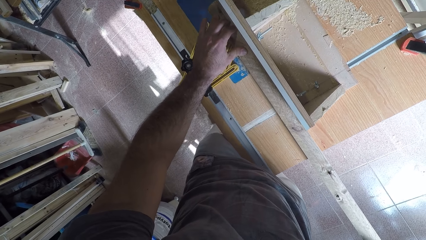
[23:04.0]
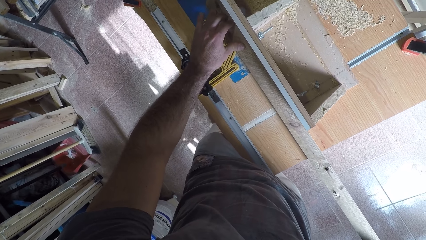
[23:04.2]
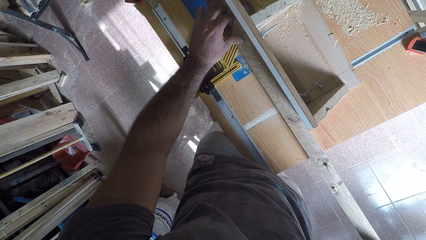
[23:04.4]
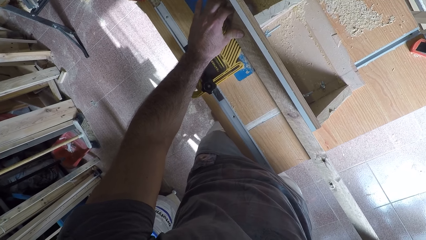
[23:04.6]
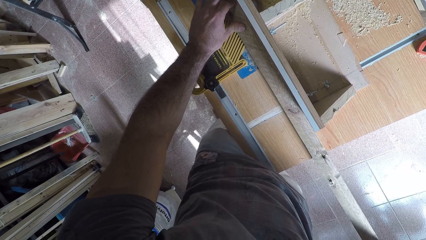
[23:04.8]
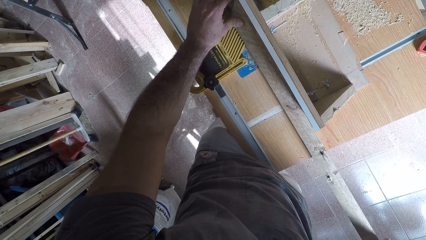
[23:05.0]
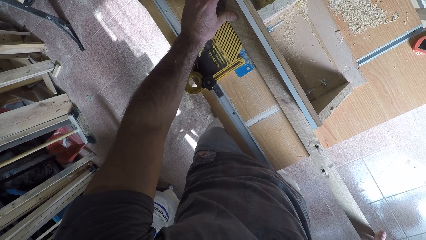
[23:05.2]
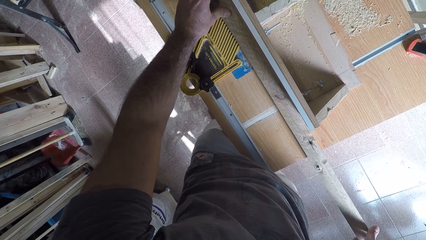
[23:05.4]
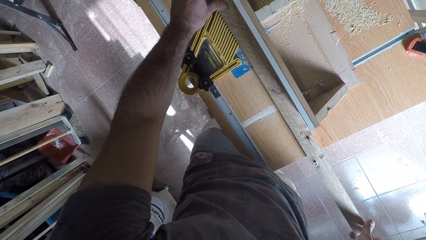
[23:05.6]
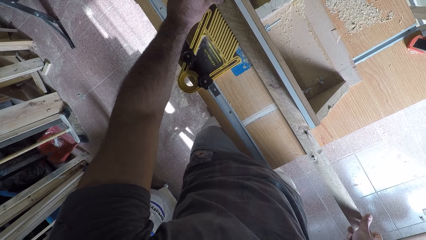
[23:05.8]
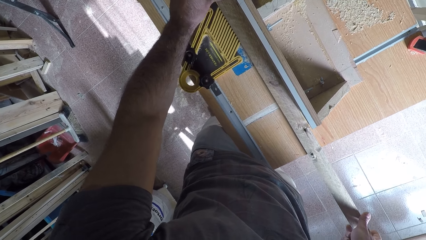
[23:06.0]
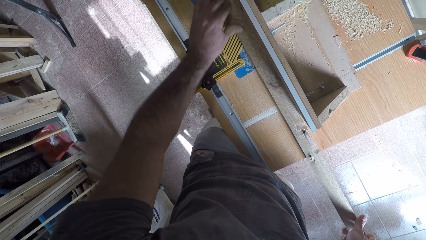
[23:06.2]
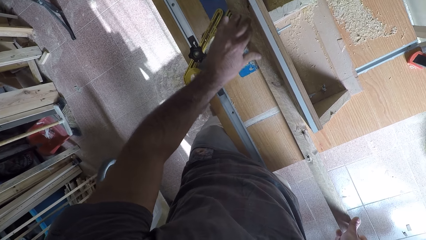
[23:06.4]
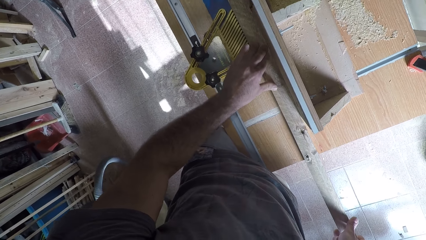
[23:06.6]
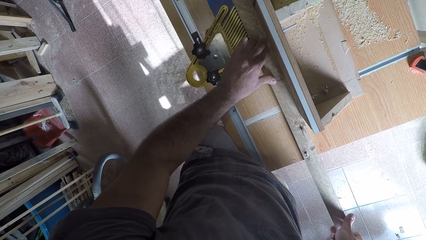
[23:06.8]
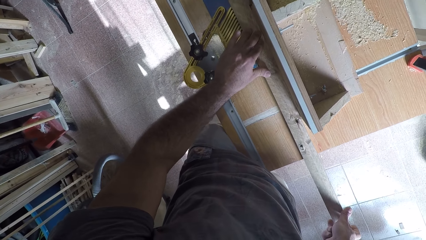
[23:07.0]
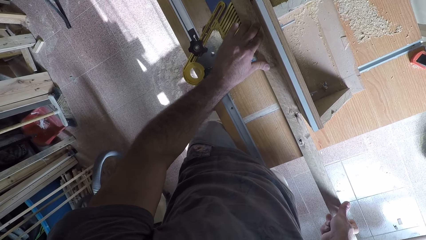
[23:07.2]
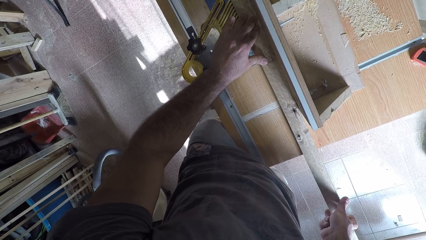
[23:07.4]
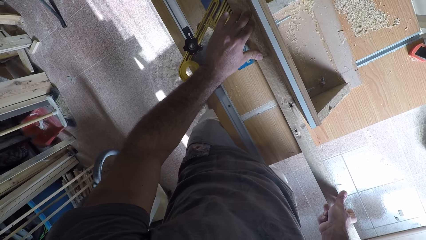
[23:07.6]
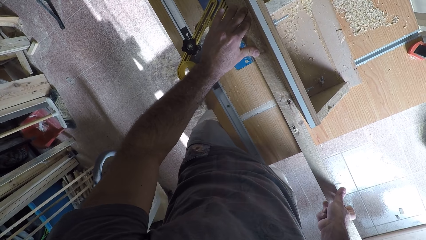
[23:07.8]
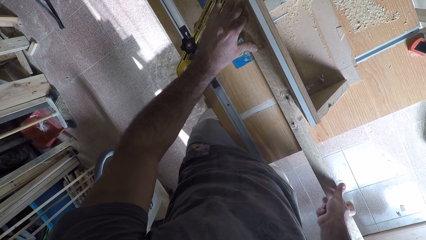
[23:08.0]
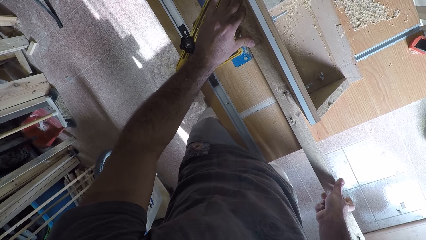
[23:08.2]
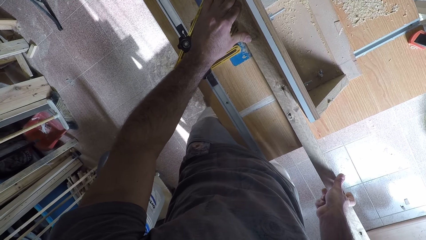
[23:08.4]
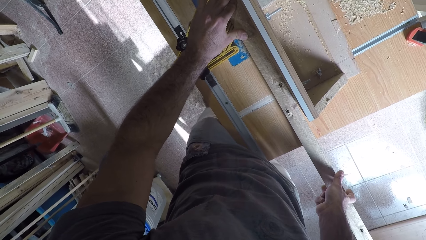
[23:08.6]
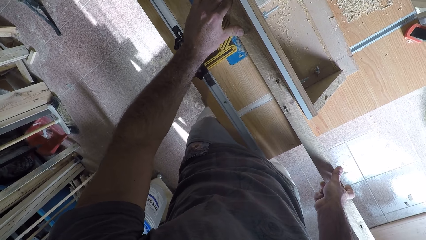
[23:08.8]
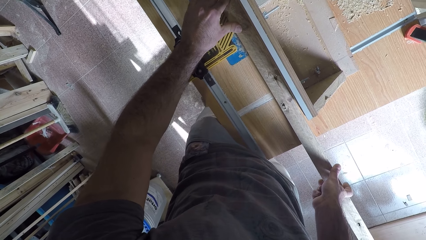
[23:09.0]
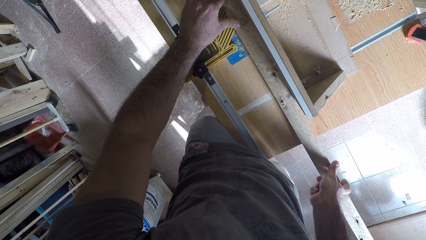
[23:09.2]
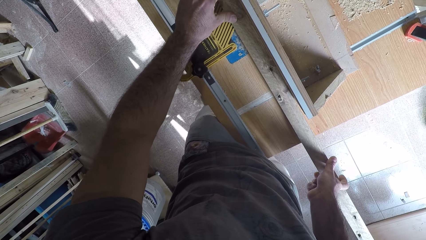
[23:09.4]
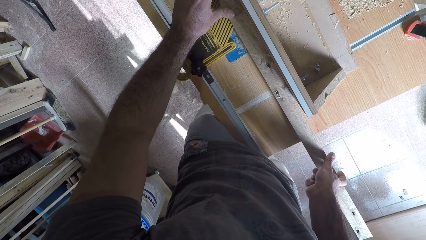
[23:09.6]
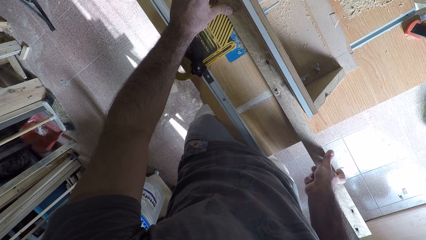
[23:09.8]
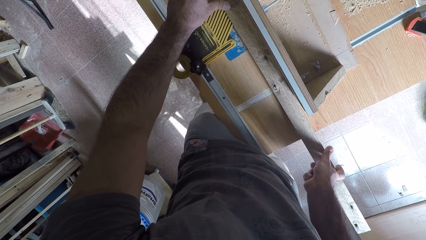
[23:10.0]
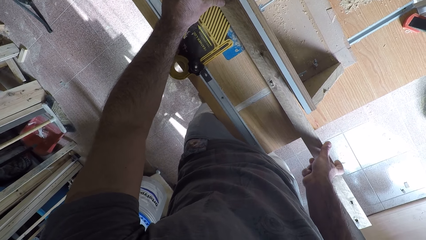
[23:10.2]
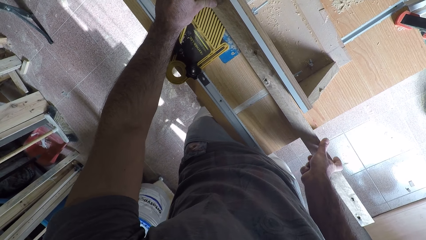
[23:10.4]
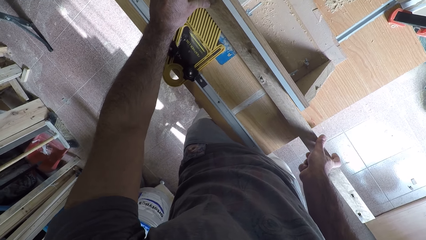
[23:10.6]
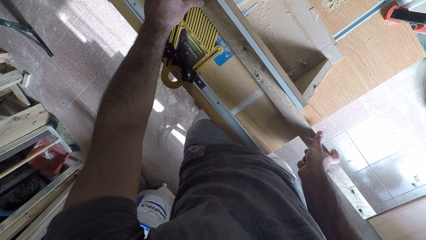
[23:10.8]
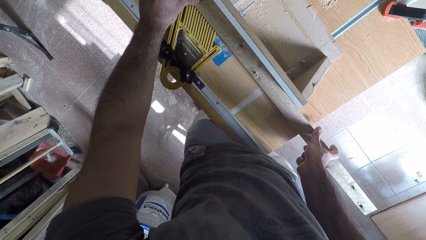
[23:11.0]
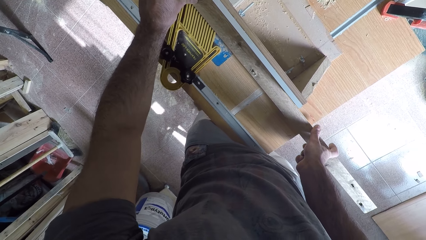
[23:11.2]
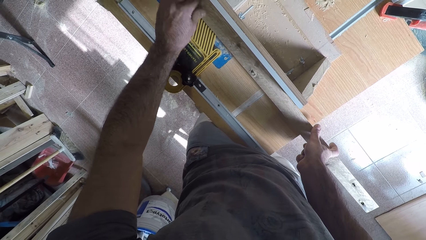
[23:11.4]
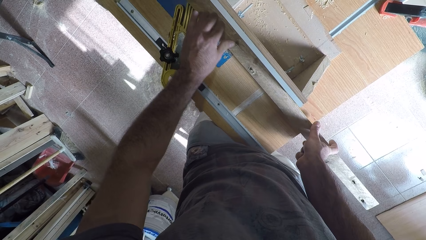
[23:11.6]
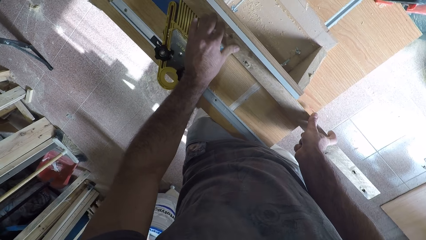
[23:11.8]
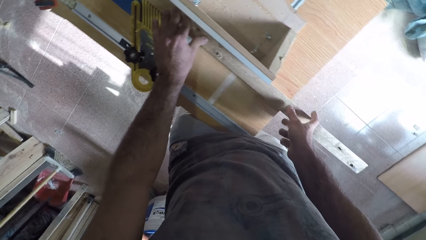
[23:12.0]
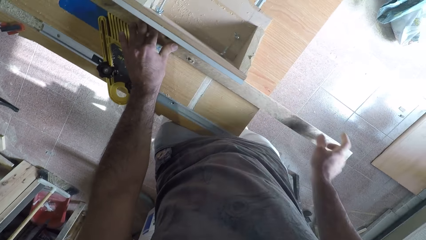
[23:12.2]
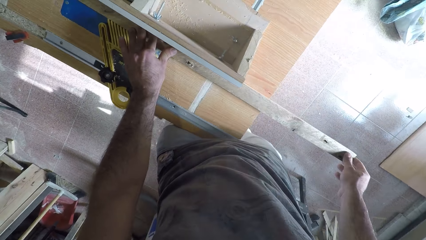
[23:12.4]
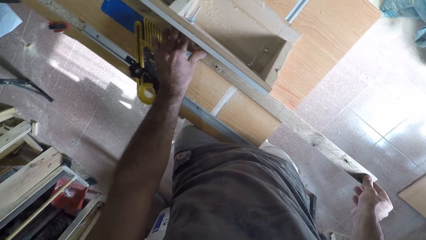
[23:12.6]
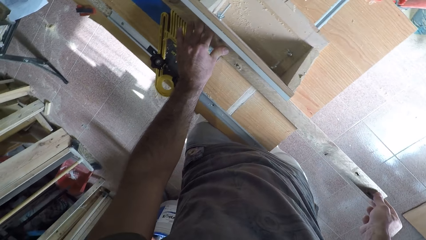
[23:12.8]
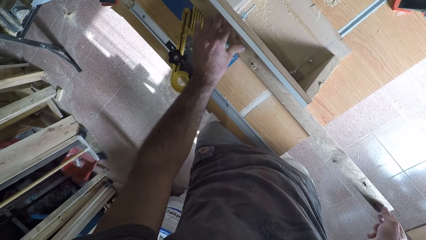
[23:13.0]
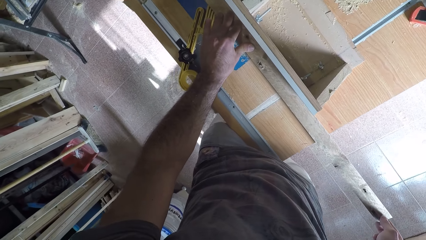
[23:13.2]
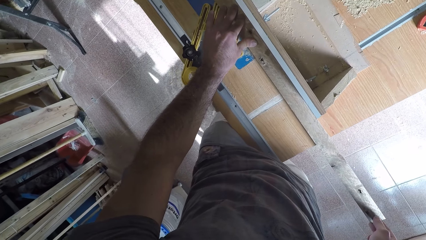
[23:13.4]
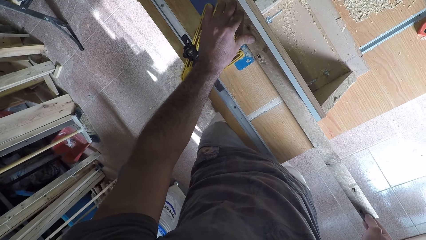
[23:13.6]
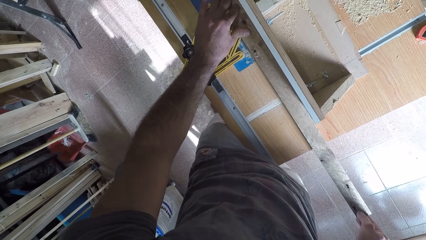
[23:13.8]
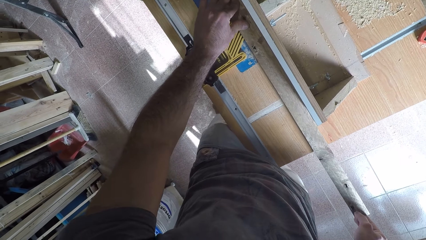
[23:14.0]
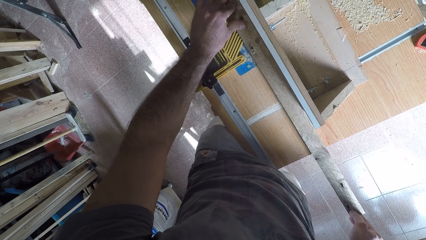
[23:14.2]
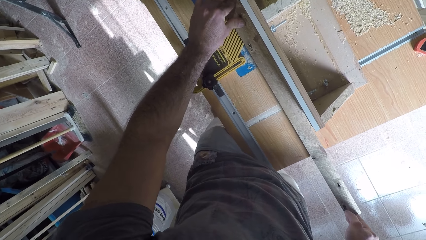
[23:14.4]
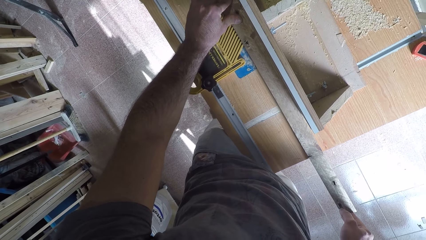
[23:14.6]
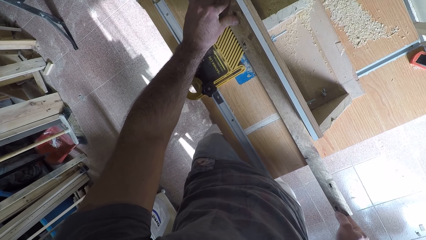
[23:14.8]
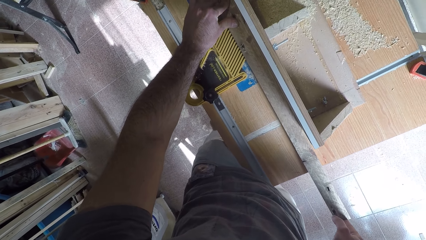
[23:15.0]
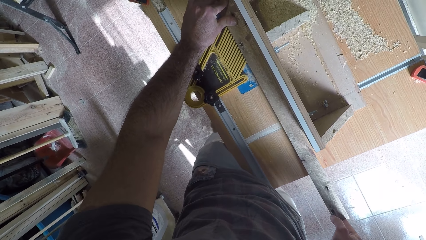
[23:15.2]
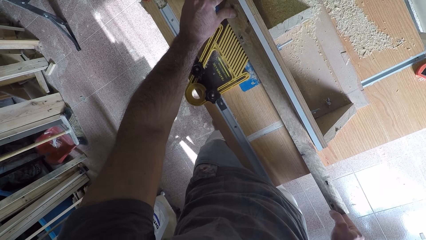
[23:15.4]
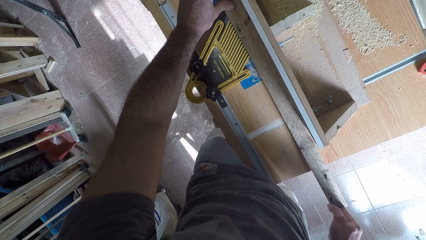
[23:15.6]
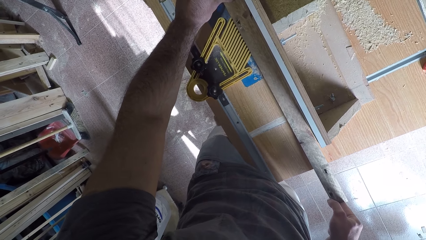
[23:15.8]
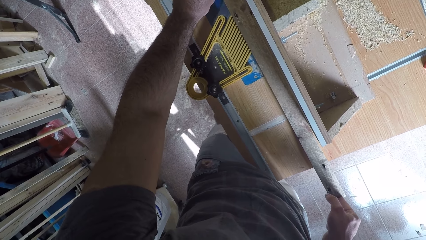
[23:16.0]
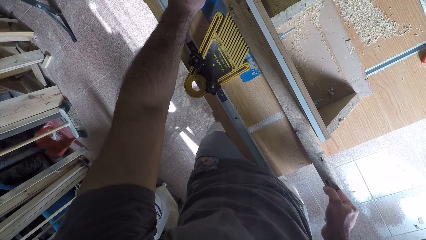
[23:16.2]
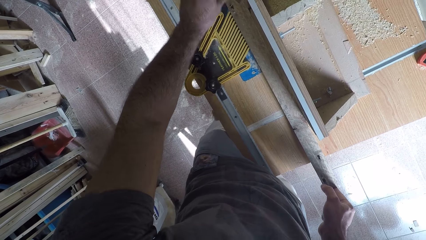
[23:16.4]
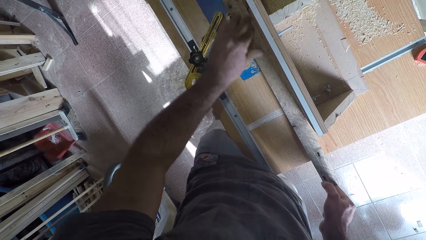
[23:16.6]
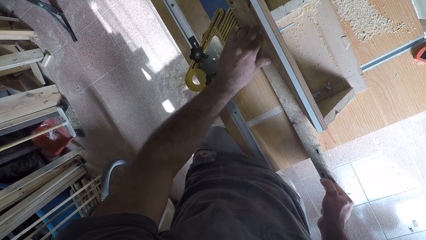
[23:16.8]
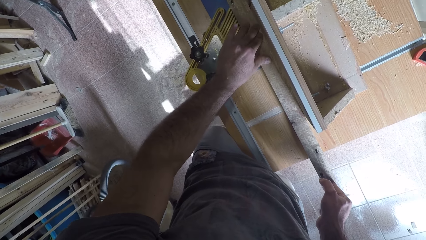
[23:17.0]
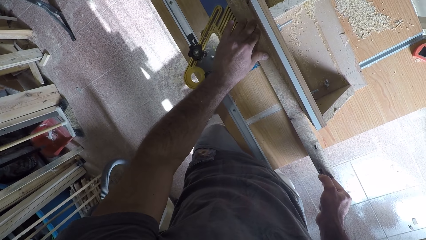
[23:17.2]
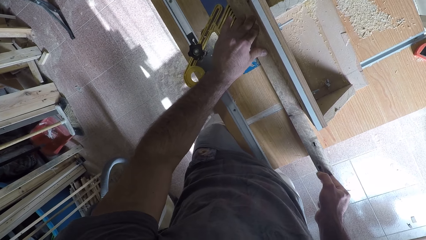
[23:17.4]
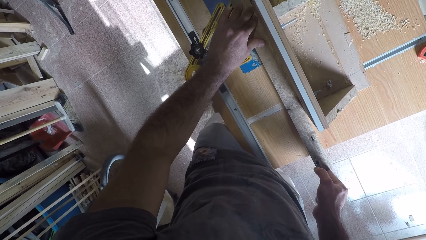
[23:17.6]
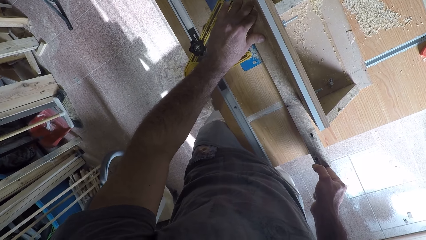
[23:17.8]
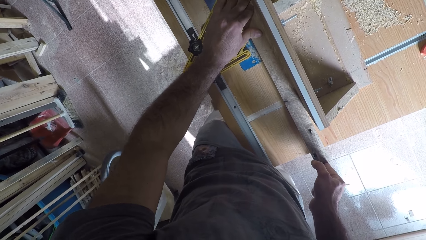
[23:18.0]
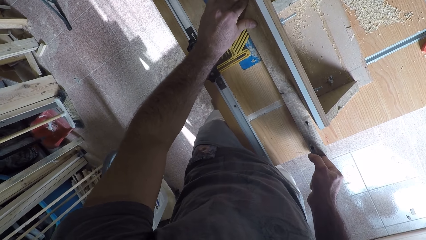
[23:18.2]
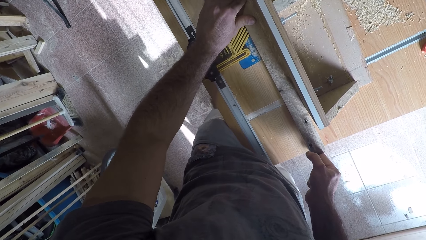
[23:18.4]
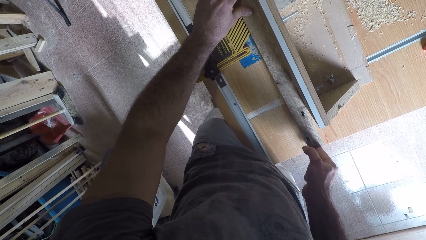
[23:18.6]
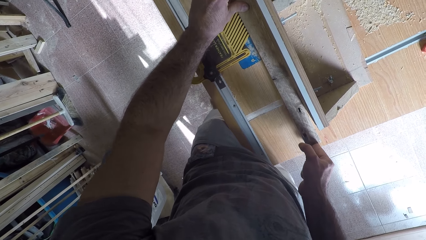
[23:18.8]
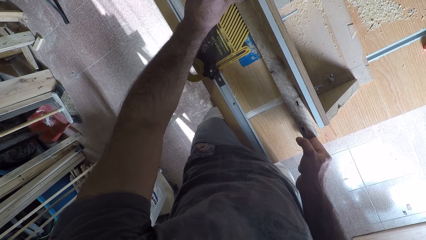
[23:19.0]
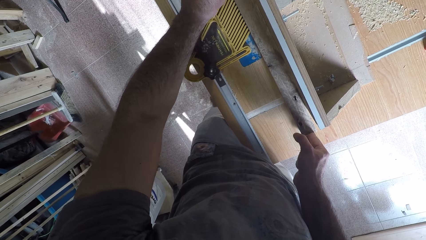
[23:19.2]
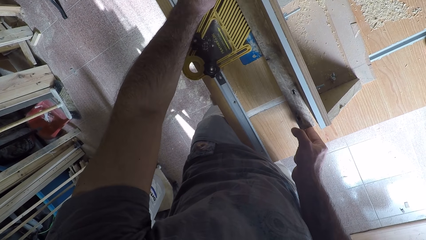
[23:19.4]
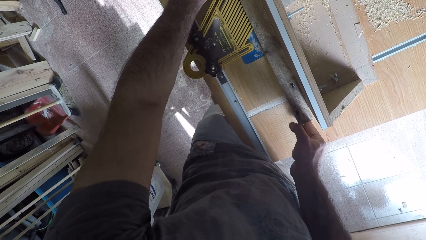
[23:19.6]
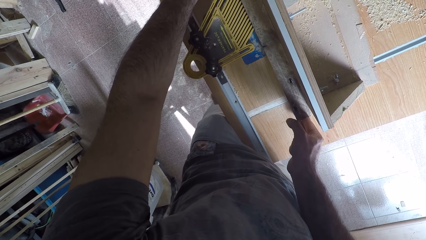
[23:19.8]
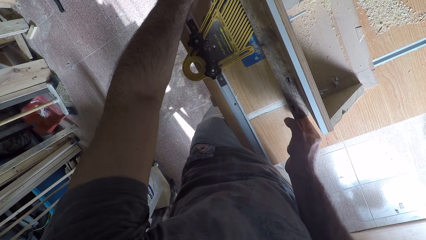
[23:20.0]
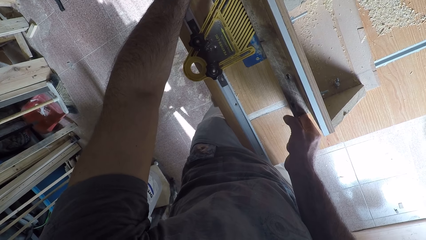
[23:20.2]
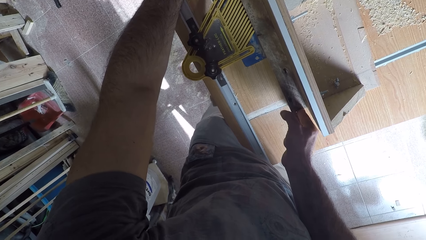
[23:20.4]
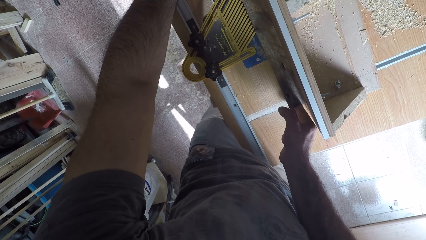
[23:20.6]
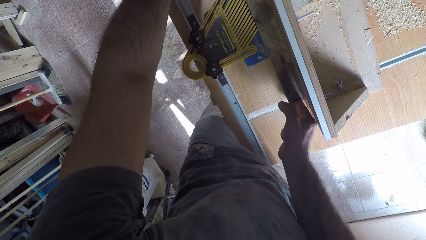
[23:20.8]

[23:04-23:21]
The camera wearer holds the end of a timber. He adjusts the wood with his right hand.
